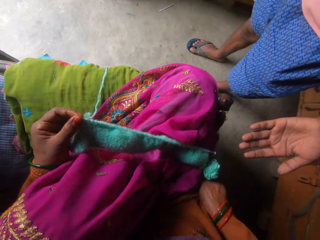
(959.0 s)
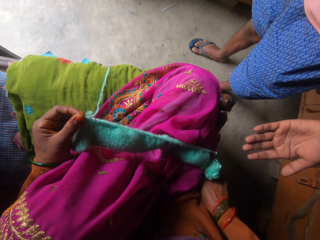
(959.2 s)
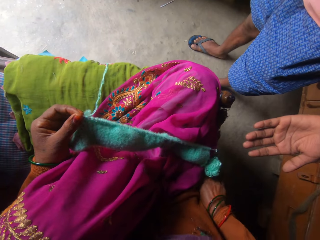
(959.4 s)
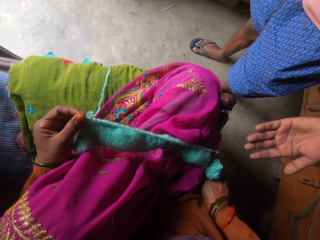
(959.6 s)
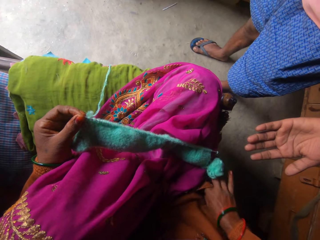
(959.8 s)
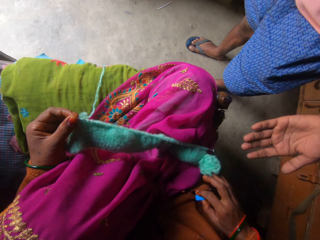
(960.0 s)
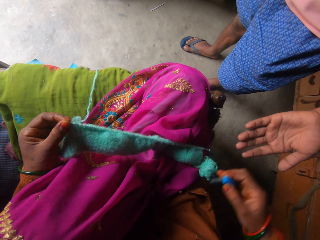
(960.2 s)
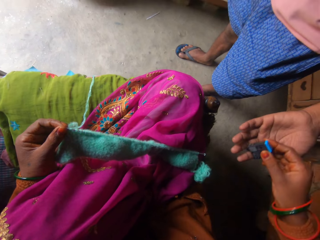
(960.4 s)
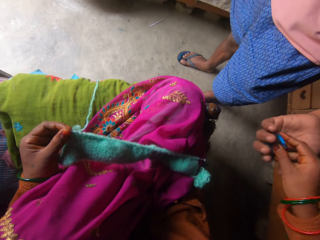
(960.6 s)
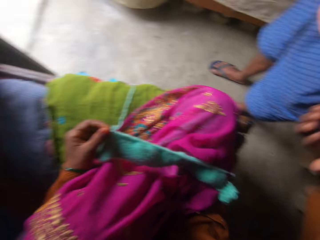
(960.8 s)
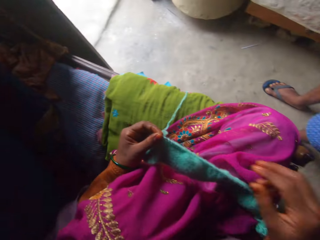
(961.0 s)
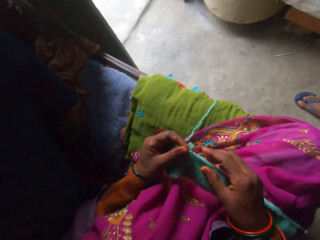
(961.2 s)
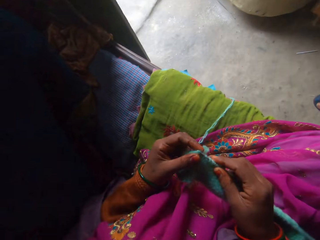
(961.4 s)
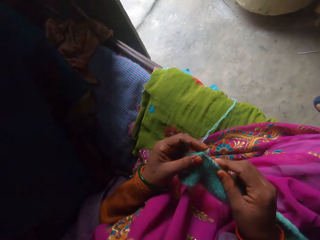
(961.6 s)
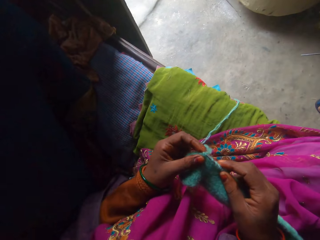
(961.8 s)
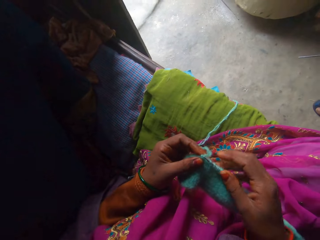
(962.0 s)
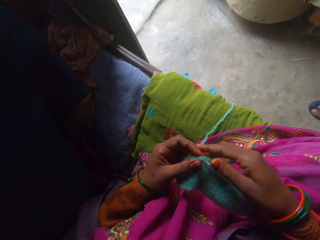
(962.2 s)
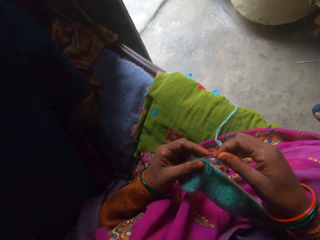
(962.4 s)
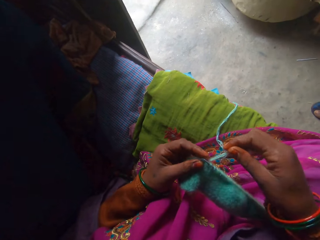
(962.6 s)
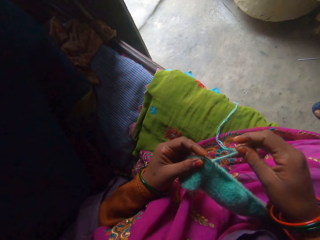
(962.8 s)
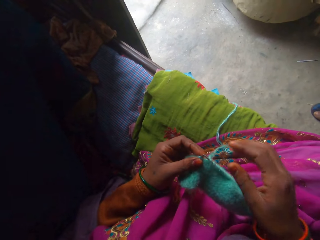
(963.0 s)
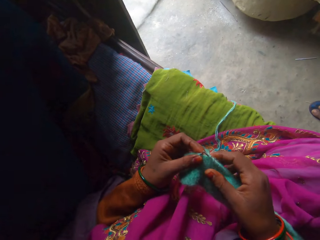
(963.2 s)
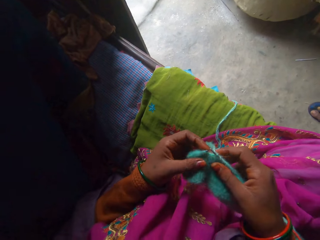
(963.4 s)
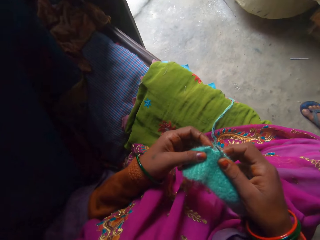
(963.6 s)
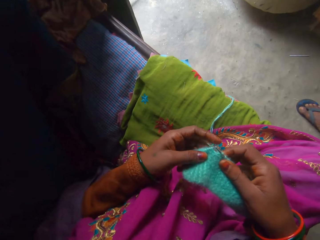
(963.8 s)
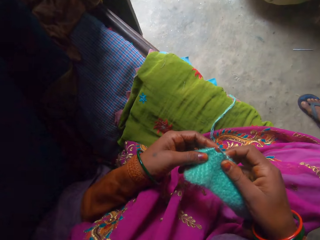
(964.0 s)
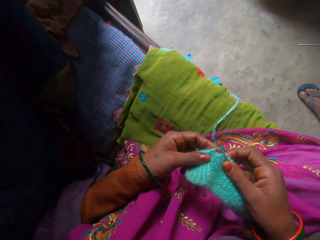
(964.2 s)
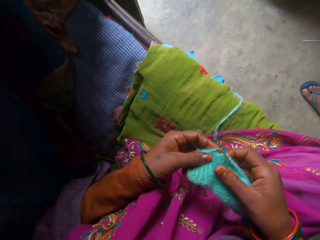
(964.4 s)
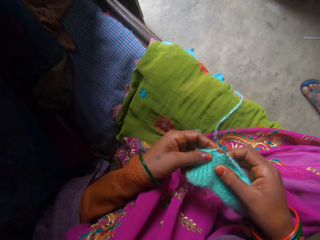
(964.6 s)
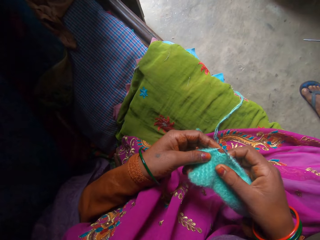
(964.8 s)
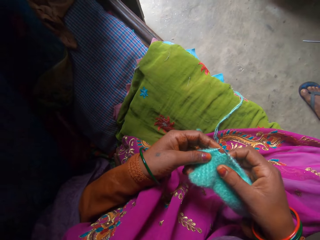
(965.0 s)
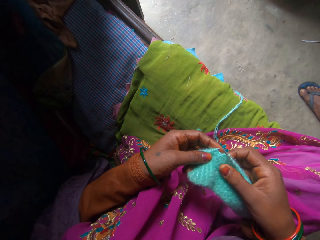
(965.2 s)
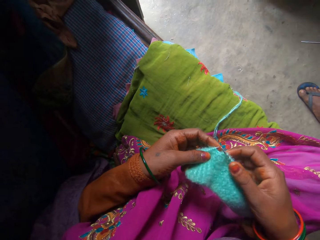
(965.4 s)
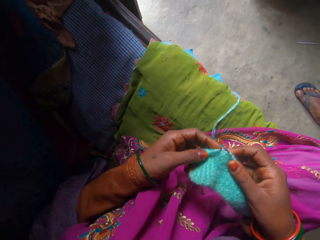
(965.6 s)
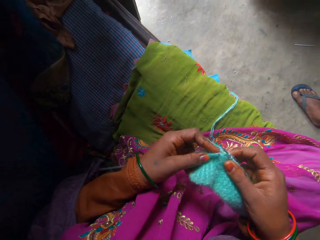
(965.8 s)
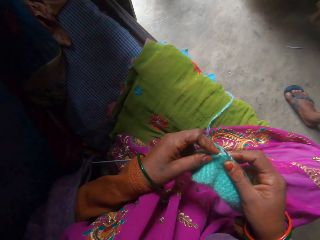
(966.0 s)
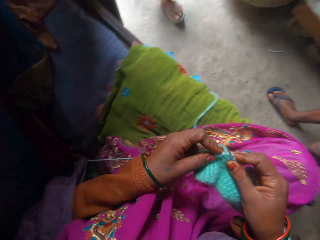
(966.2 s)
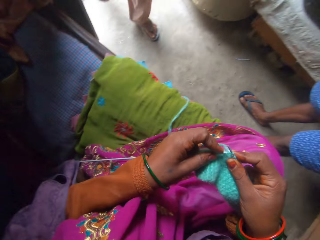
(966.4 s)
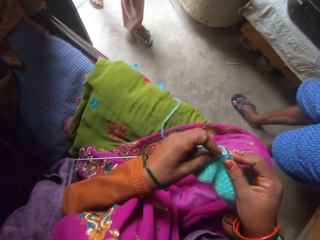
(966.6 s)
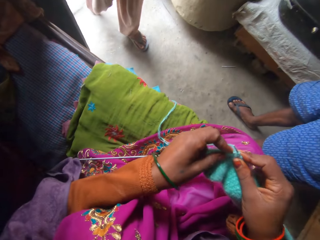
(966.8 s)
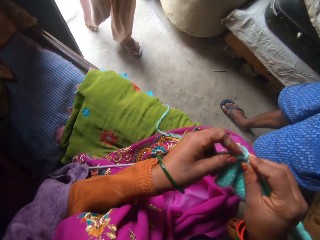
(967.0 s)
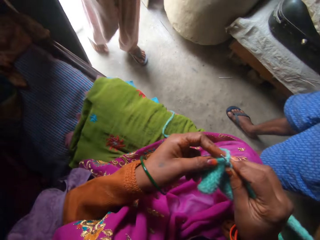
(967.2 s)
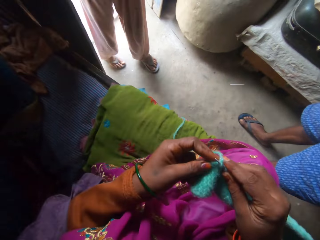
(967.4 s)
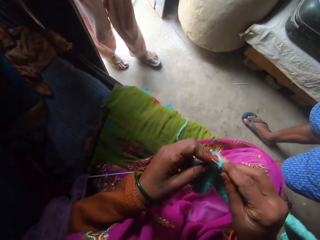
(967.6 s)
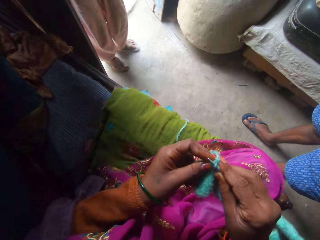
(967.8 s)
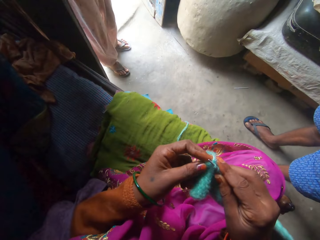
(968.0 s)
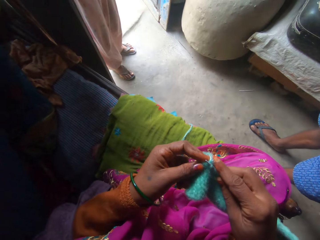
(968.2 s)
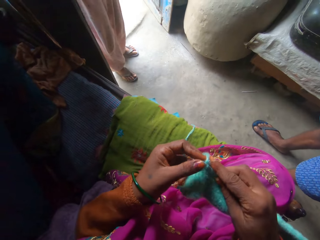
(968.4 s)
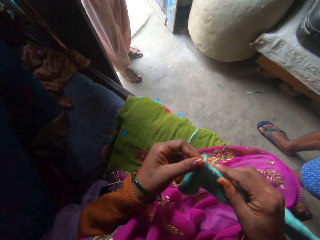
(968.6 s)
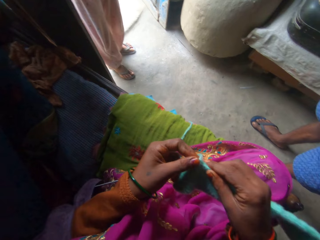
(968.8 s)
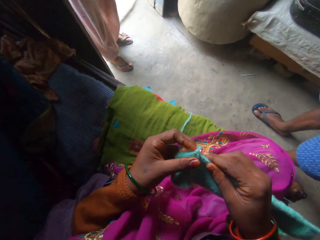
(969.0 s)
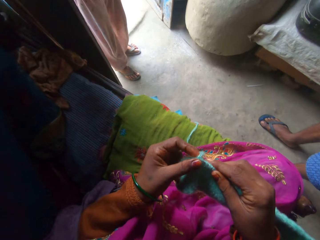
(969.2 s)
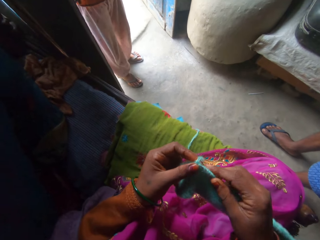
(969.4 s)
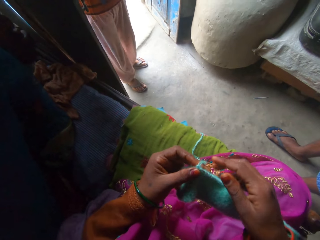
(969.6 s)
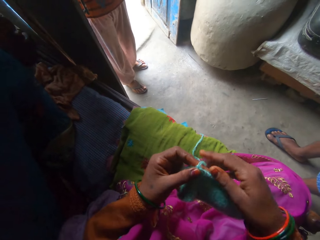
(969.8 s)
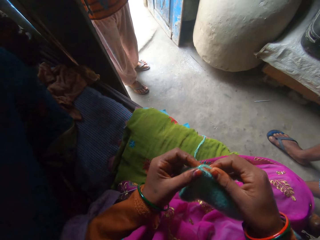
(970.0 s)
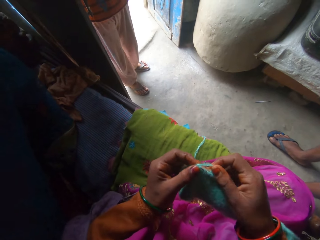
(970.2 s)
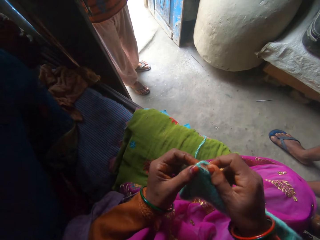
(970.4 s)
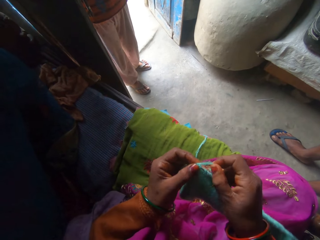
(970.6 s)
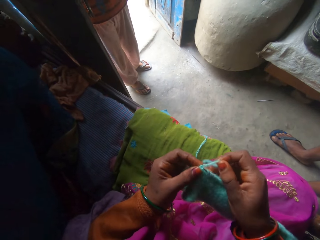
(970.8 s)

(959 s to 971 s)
The camera wearer picks a piece of metal from her pocket with her right hand. She gives the man the piece of metal in her right hand. She holds the needle in the yarn in her left hand with her right hand. She pulls the yarn with her right hand. She holds the yarn in her left hand with her right hand. A boy interacts with another man. The camera wearer knits the yarn on the bed with the knitting needles in her hands.

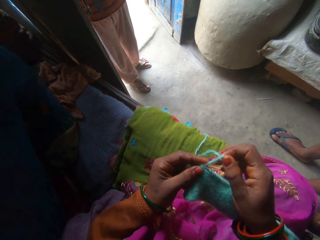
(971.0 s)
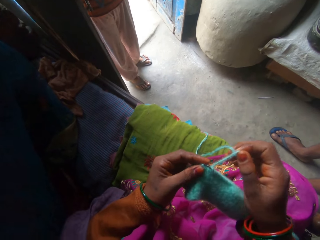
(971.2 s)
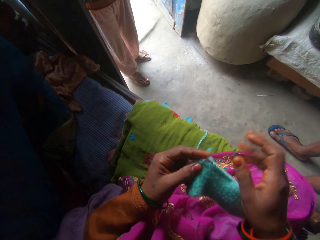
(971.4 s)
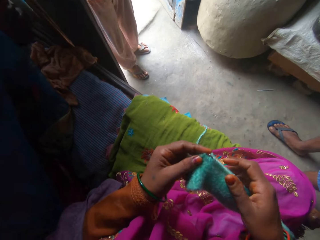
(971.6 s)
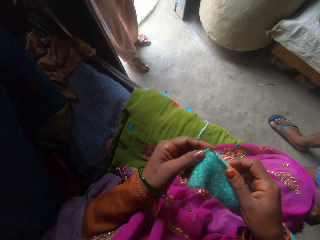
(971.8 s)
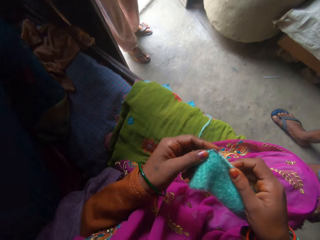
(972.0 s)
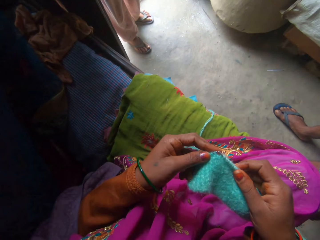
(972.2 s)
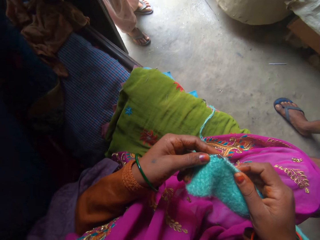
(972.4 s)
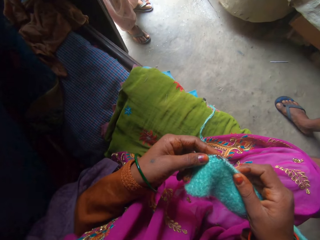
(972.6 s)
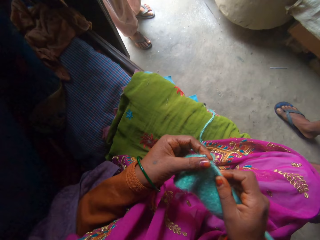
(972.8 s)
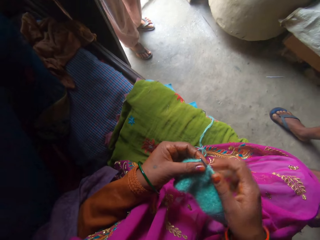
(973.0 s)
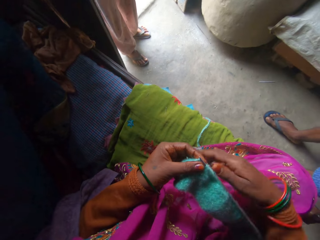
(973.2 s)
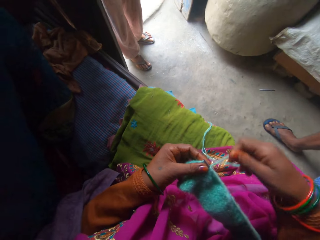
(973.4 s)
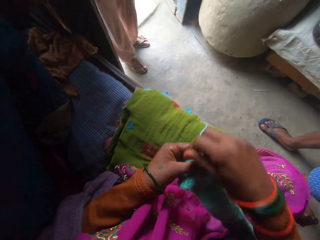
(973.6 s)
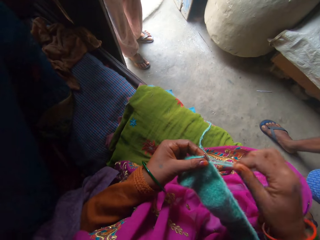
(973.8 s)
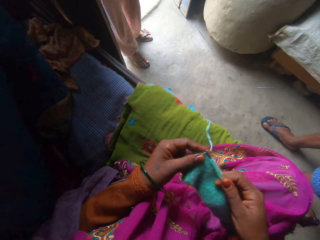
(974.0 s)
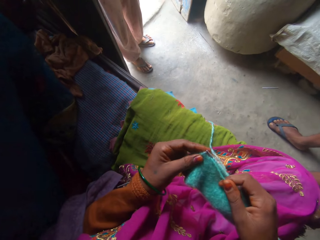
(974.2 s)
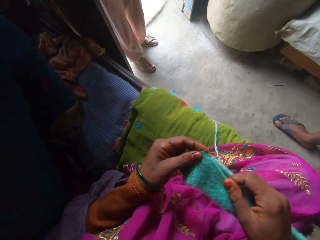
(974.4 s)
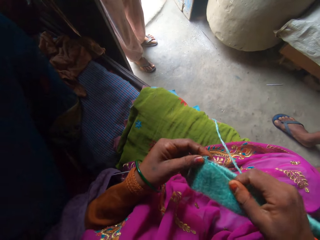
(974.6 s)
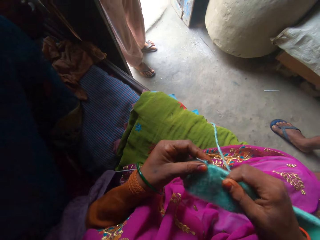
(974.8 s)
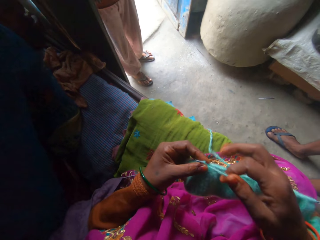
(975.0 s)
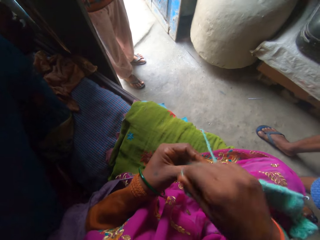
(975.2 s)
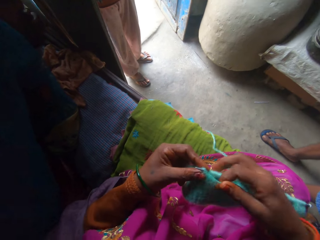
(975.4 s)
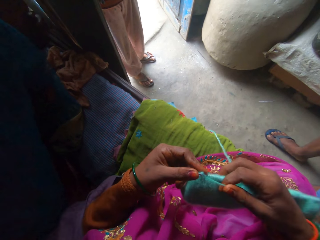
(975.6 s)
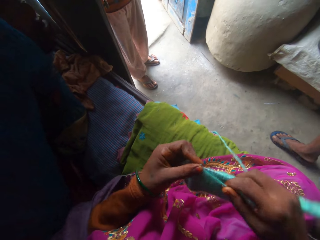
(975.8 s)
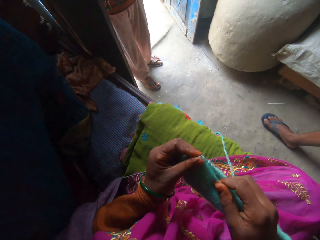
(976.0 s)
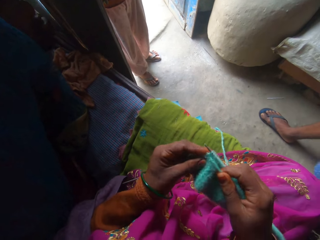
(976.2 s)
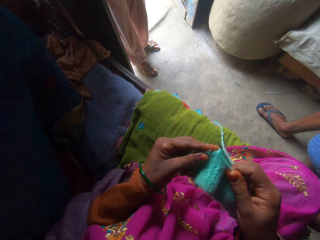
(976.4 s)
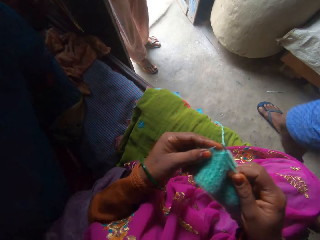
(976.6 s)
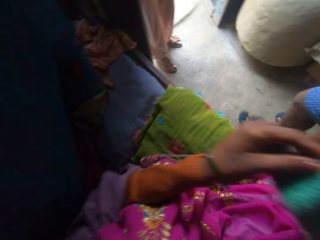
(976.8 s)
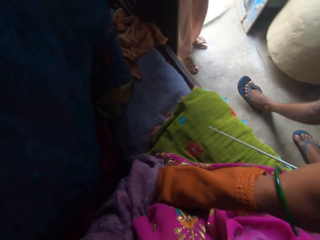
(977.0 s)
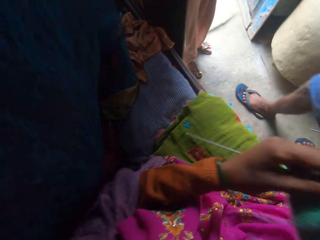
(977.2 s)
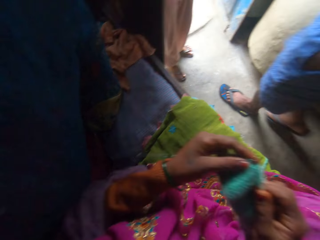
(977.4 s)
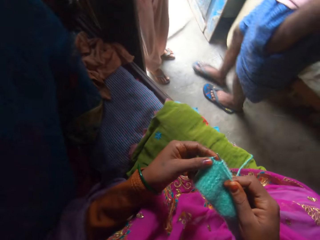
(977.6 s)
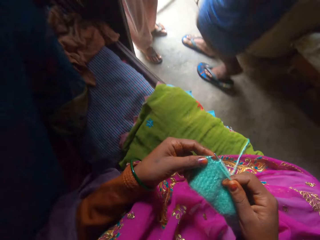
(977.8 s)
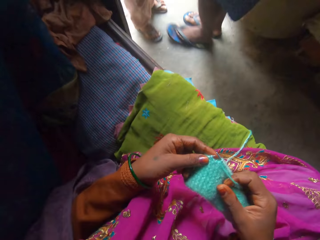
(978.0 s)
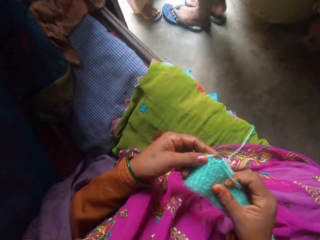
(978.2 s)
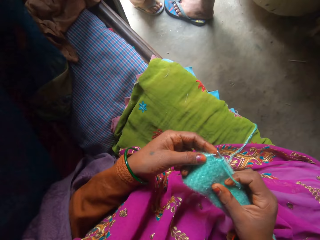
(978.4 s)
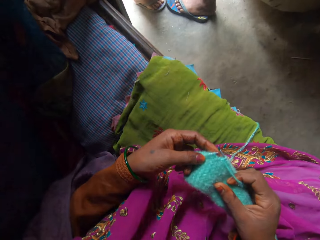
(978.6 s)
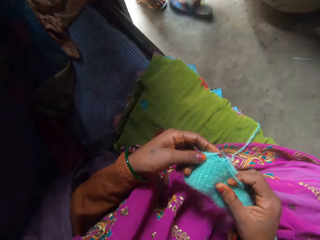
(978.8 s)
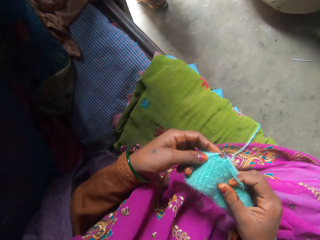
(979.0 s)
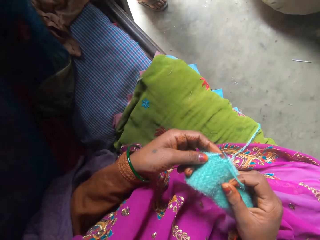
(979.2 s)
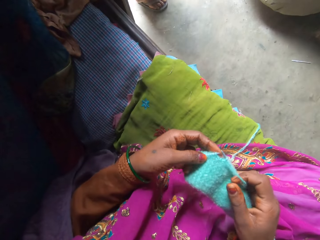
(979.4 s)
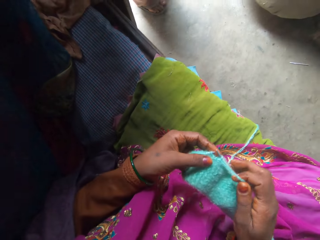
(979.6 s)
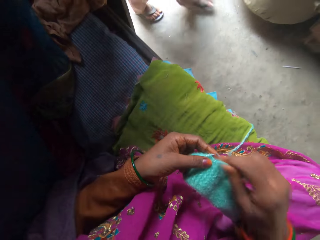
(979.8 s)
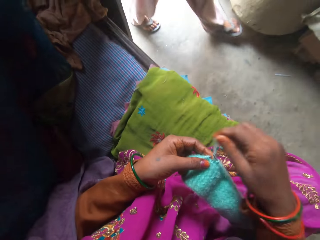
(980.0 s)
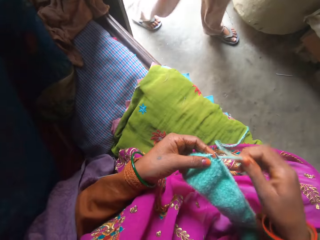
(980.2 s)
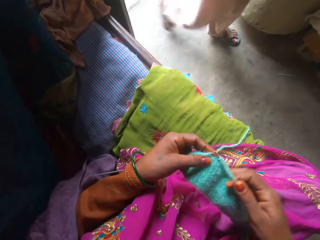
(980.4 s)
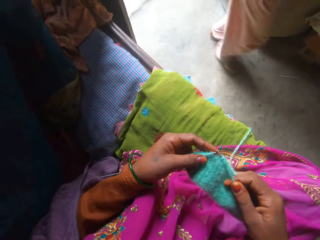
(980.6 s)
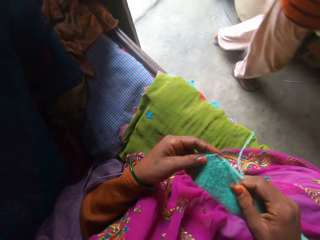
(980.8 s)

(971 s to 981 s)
The man walks out of the room. The boy enters the room.
